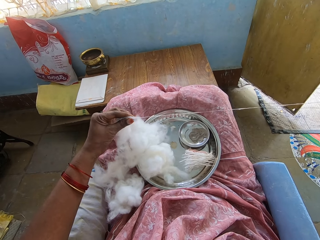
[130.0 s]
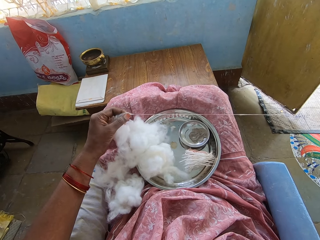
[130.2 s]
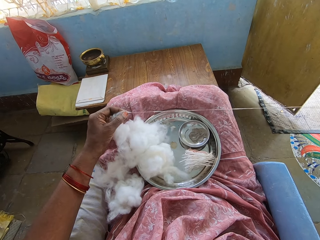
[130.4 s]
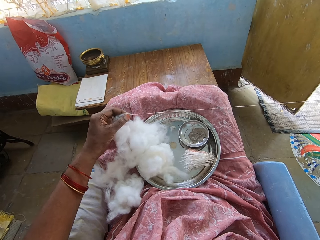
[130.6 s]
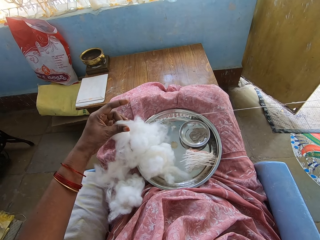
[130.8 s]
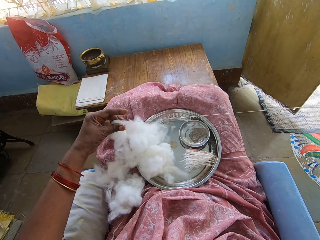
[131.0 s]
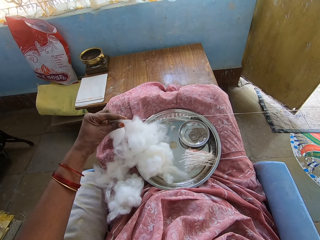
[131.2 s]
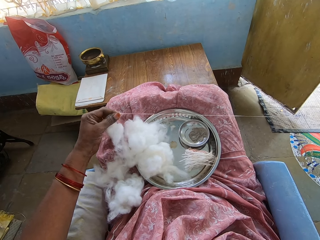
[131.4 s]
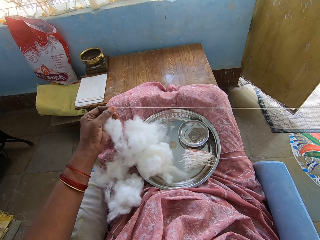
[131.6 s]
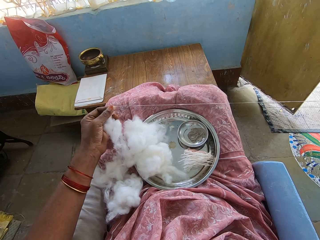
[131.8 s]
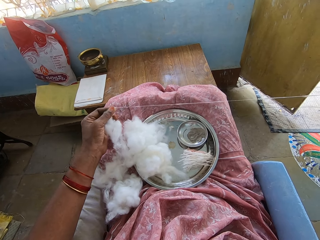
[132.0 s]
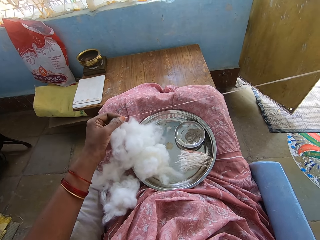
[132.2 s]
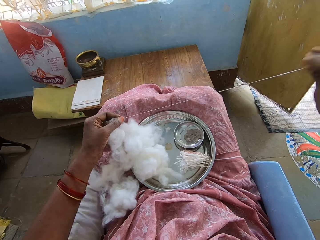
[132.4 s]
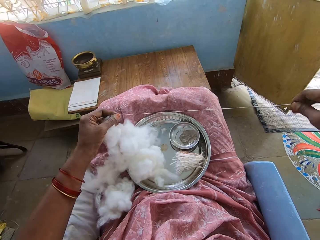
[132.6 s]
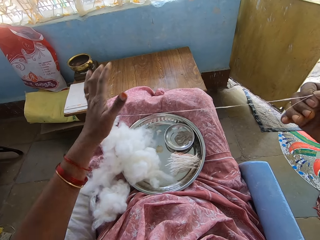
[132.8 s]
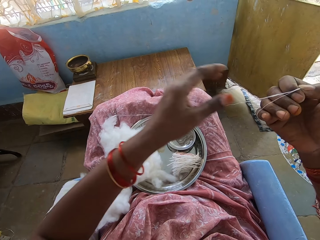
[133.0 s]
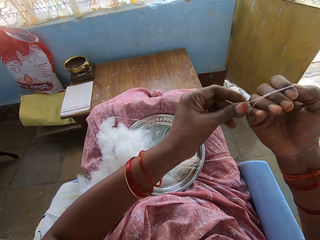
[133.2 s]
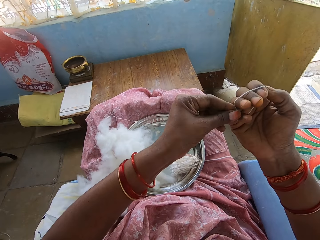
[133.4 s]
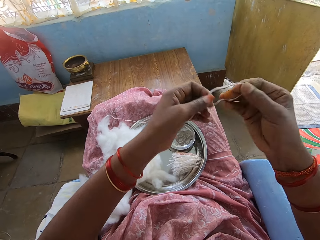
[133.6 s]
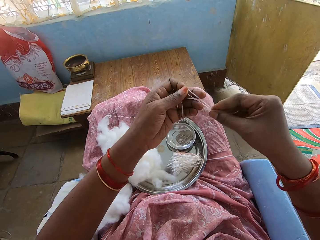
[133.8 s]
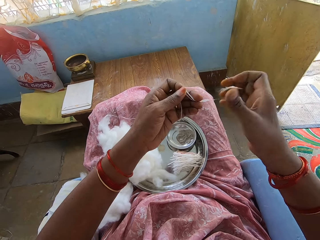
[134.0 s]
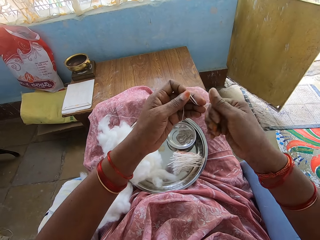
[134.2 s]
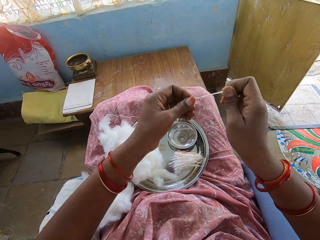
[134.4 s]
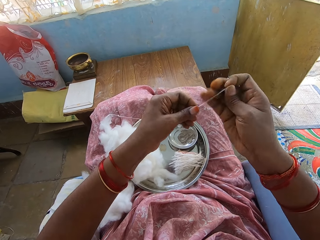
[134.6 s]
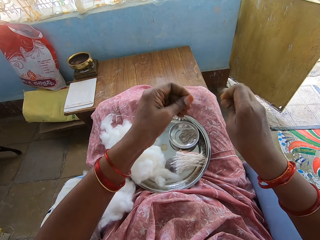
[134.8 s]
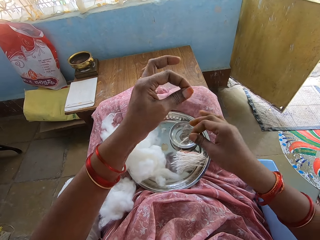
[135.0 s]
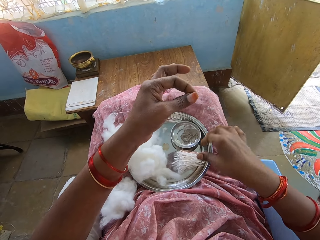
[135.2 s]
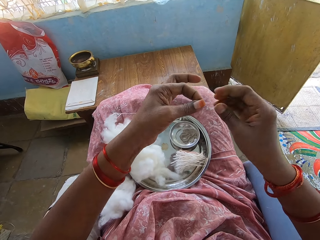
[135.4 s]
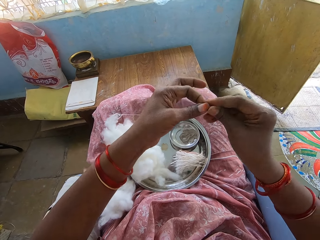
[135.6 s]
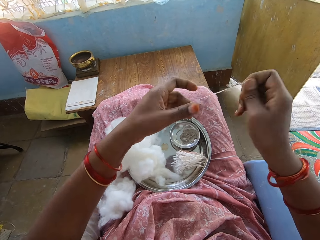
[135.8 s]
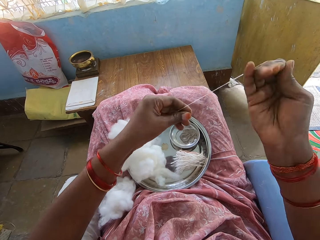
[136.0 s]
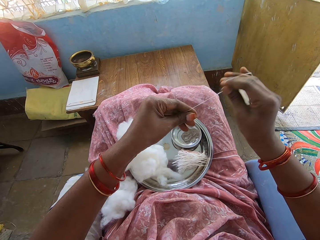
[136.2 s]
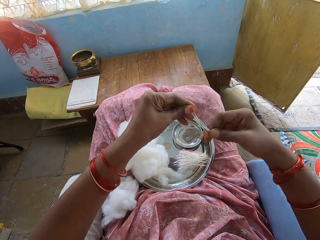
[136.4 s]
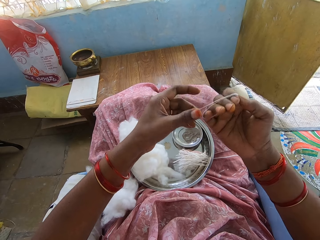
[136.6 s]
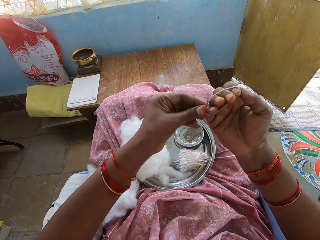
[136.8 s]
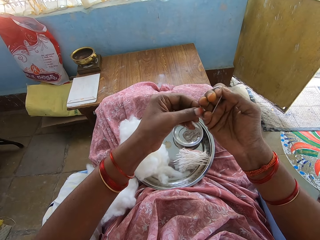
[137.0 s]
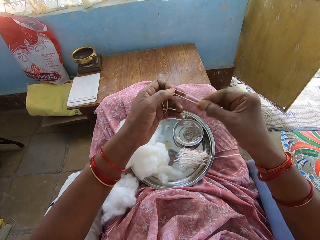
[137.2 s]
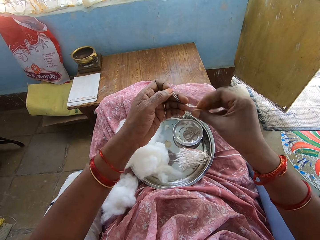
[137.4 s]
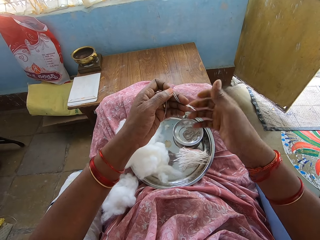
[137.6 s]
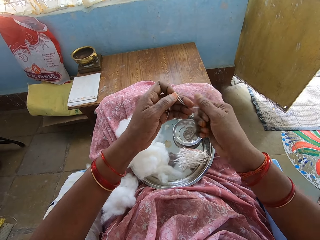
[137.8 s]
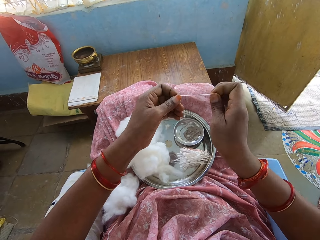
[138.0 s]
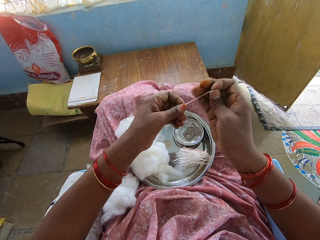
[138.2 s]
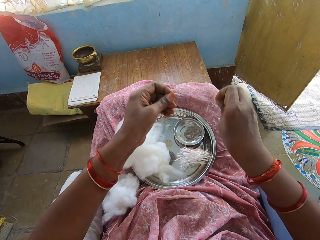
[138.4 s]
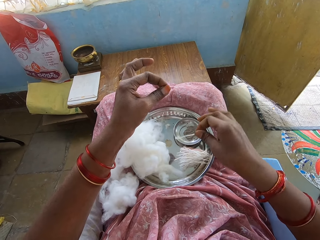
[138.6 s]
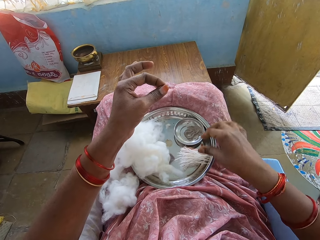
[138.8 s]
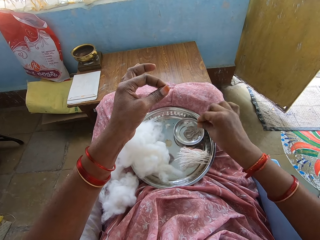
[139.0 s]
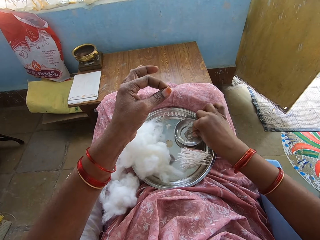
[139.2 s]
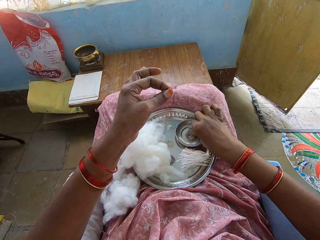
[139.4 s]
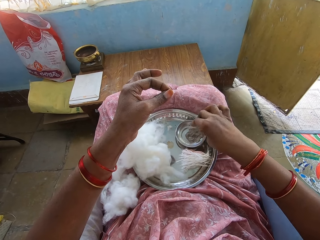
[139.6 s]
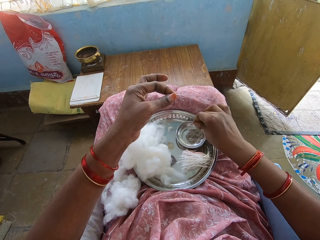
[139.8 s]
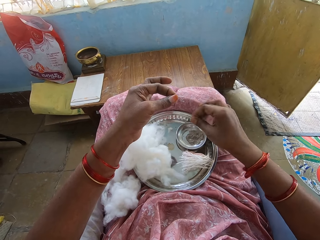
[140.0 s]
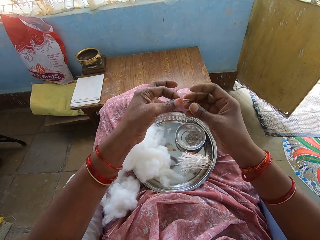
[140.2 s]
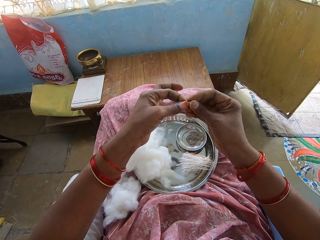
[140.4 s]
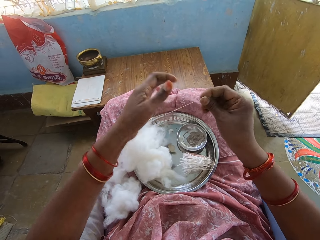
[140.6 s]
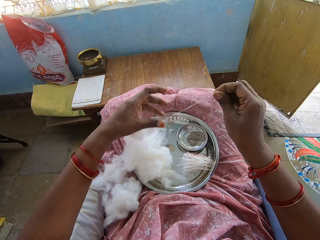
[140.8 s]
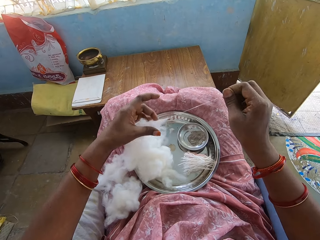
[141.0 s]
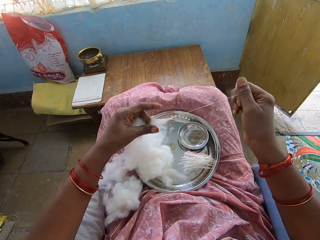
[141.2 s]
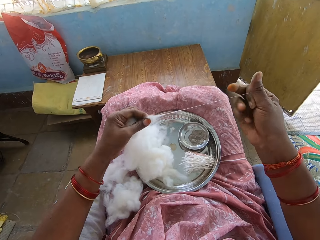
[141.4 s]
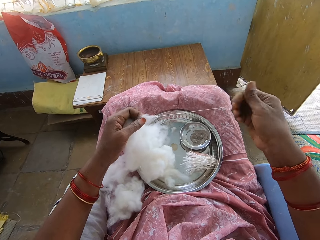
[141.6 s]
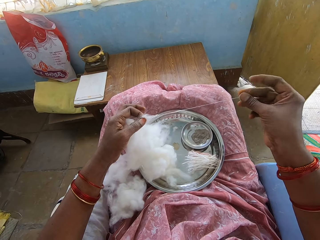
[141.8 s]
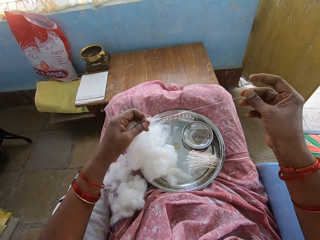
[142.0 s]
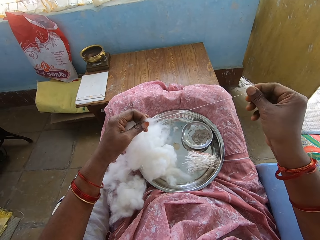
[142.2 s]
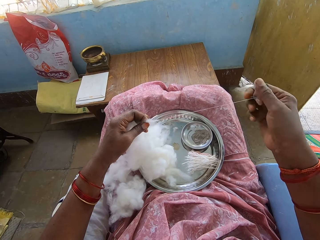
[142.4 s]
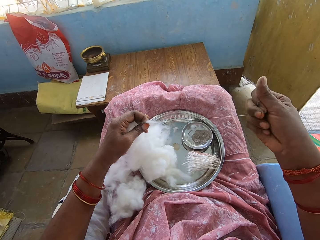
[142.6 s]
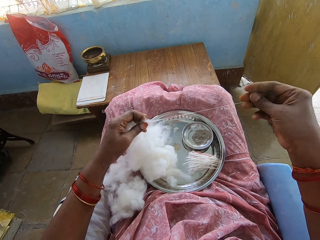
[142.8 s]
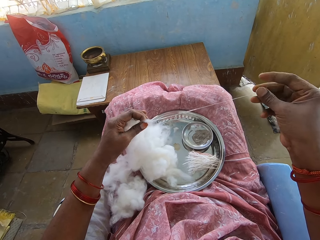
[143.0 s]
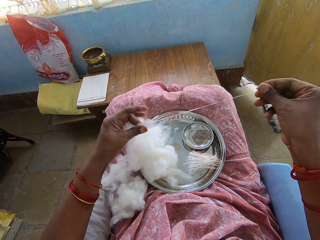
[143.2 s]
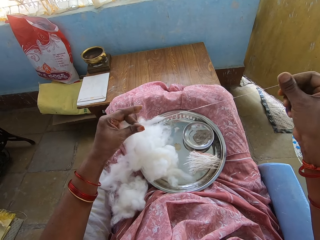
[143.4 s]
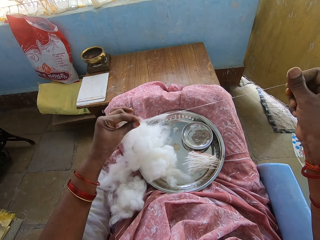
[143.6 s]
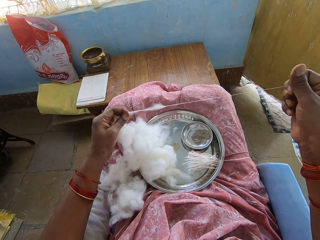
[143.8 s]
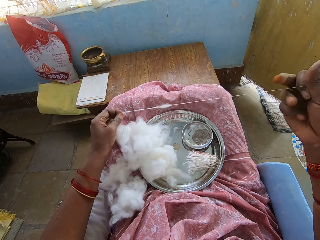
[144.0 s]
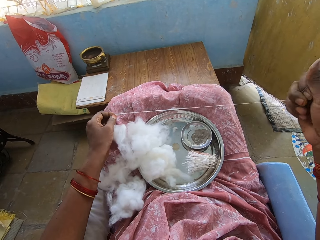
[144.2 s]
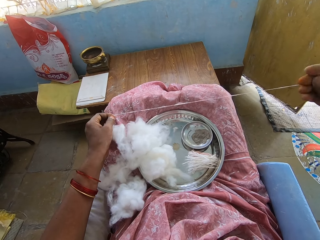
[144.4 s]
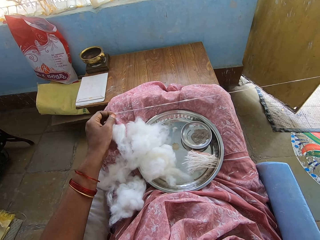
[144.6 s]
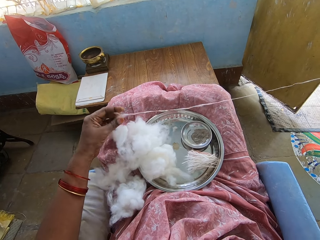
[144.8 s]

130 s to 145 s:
The camera wearer rolls a cotton string or thread on a hand. They cut the cotton wool string. They put the string on a tray. They adjust cotton wool. They pull the thread. They roll the cotton string on the hand. They cut the cotton wool string. They put the string on the tray. They dip fingers in a bowl. They adjust the cotton wool. They pull the thread.

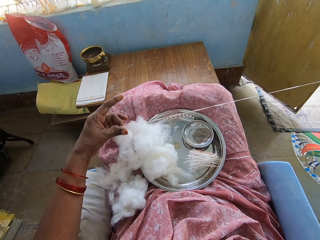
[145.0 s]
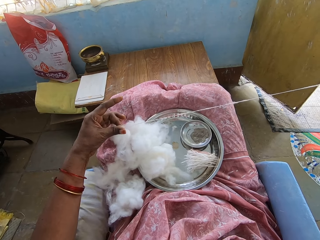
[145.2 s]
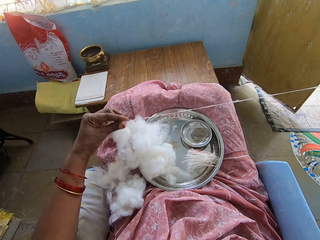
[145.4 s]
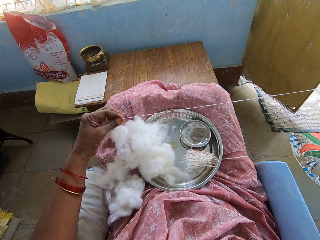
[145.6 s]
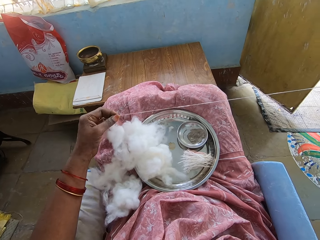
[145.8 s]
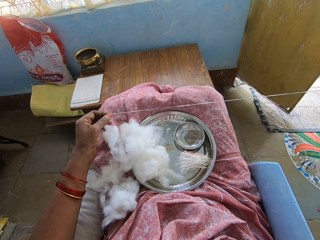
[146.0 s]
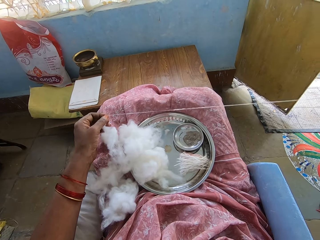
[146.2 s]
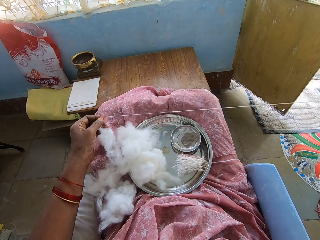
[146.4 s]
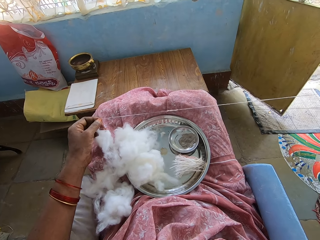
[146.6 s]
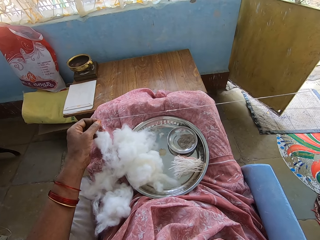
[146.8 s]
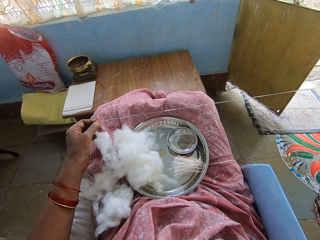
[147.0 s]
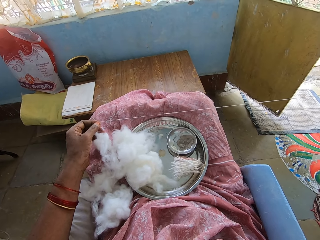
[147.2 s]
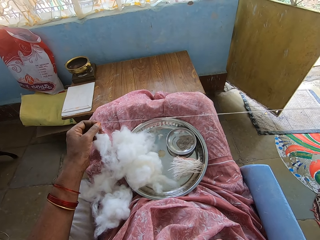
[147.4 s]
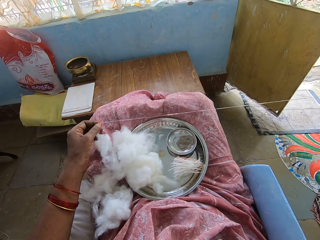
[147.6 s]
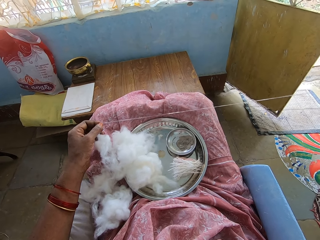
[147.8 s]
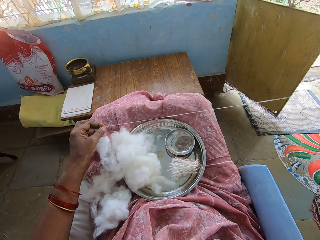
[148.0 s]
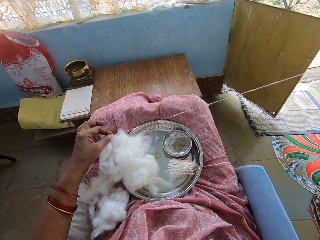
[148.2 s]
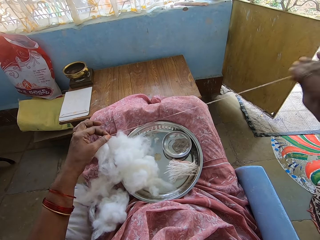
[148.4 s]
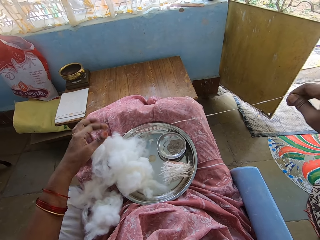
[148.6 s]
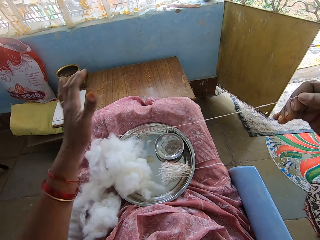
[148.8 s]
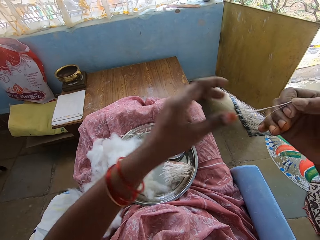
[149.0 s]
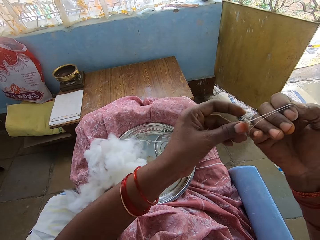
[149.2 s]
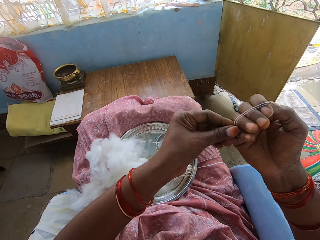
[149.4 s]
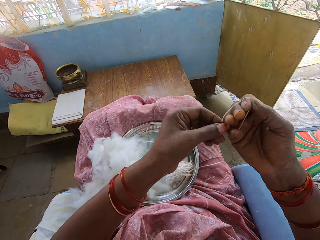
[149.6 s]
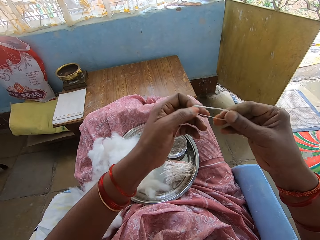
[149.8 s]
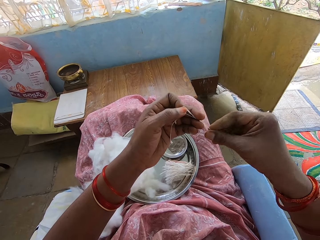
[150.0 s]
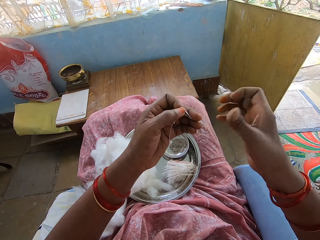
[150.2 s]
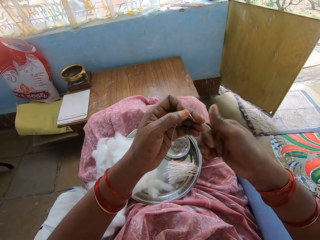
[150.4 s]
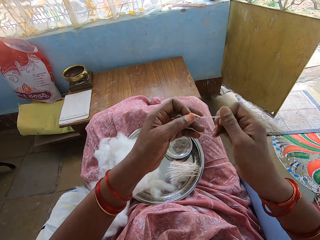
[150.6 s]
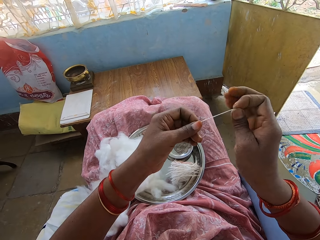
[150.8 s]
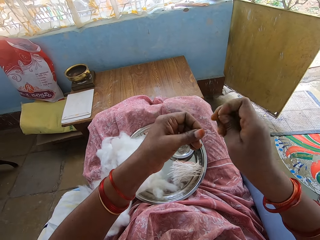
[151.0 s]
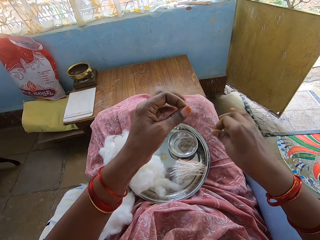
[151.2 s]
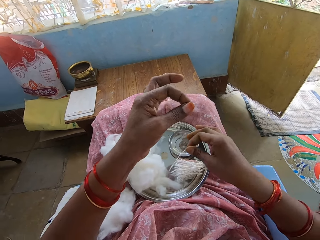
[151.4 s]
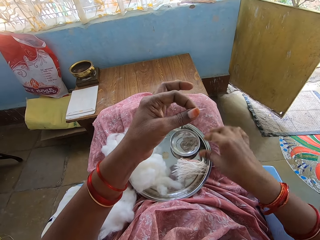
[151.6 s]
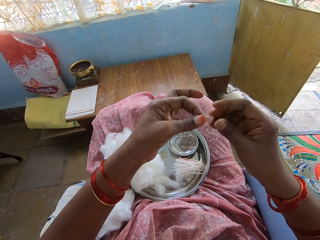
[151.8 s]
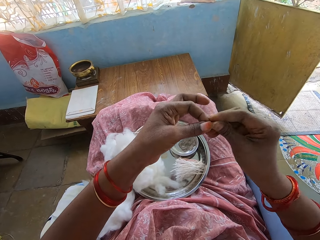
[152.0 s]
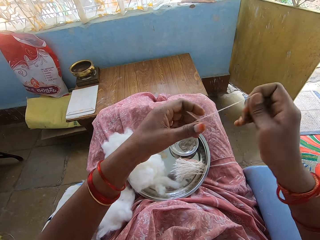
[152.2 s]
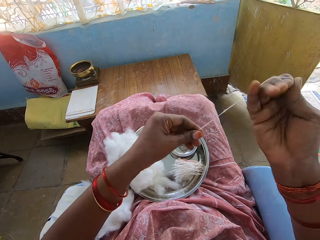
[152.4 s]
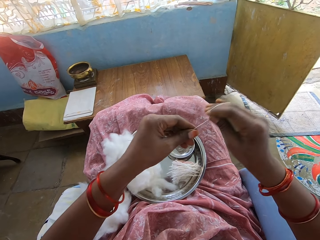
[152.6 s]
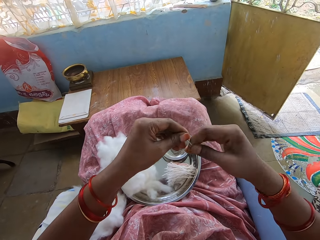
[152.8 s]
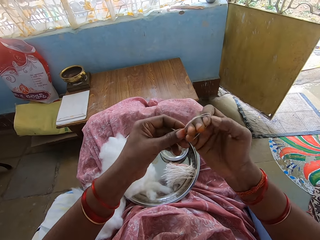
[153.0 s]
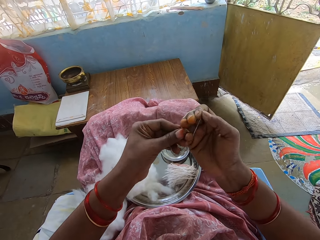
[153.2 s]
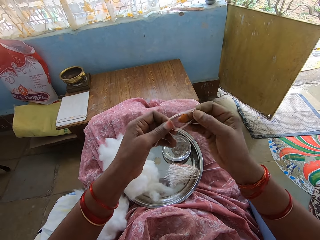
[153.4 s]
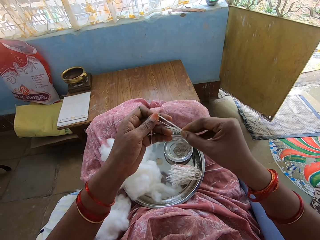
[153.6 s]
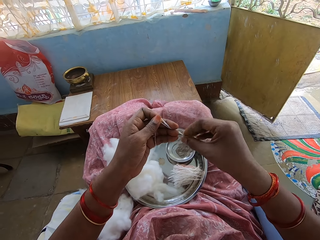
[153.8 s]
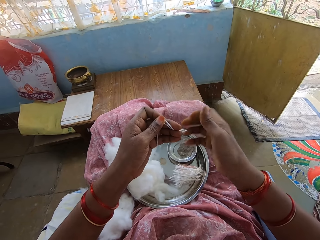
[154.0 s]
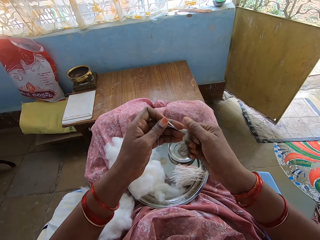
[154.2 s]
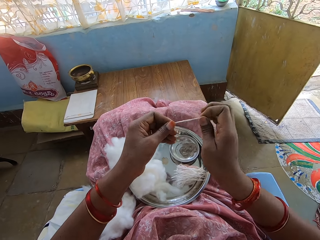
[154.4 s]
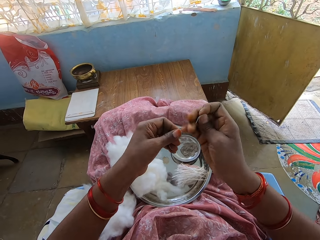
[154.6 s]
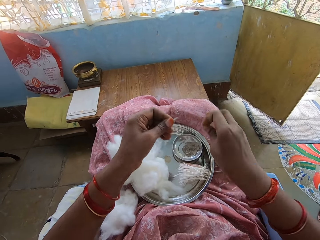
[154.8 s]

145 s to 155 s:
The camera wearer rolls a cotton string or thread on a hand. They cut the cotton wool string. They put the string on a tray. They pull the thread. They adjust cotton wool. They roll the cotton string on the hand.
